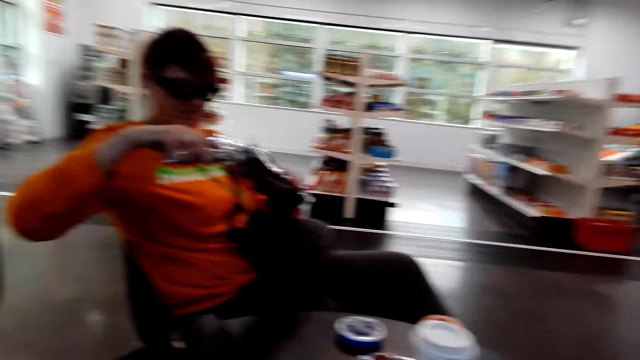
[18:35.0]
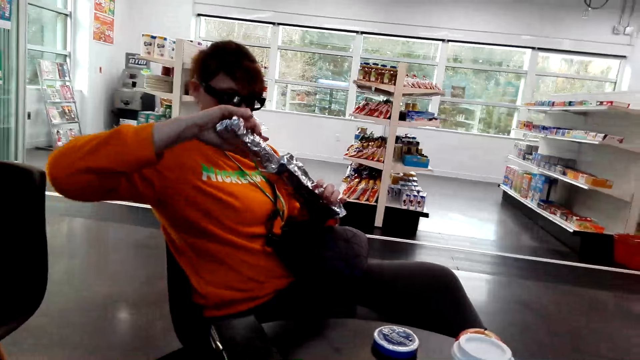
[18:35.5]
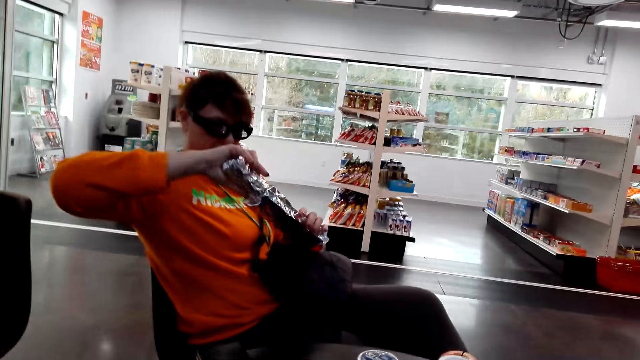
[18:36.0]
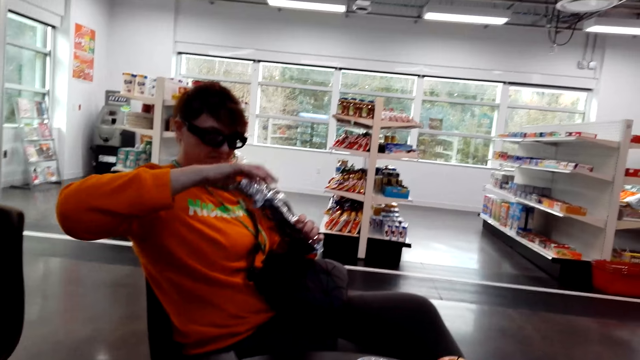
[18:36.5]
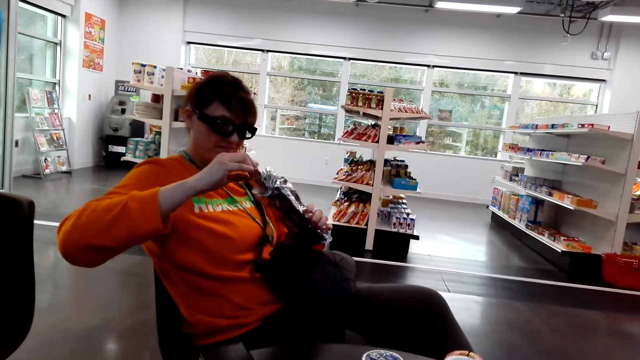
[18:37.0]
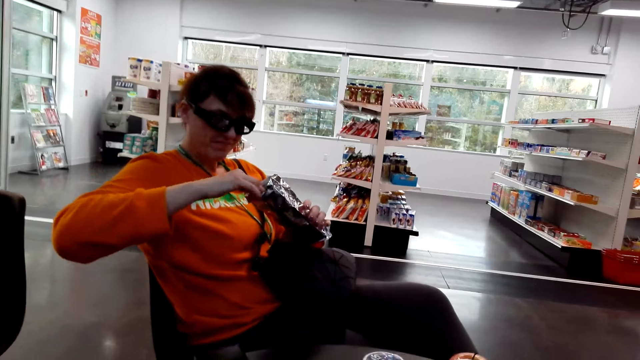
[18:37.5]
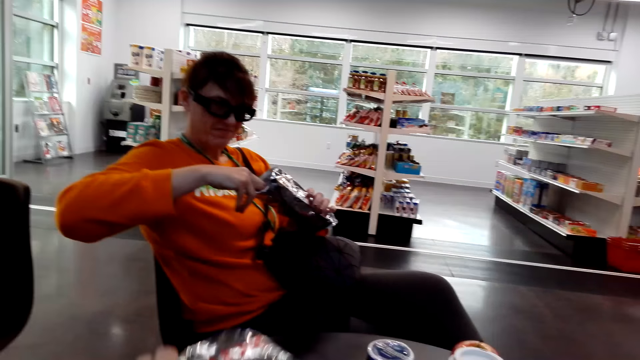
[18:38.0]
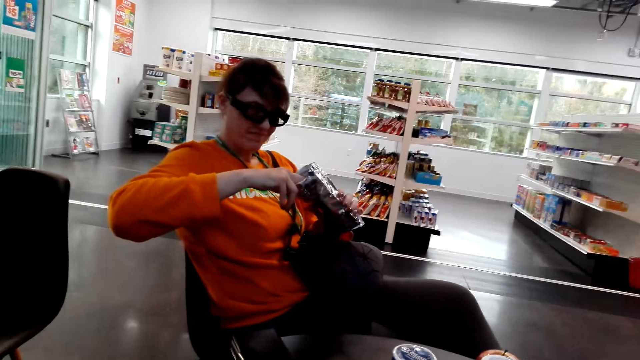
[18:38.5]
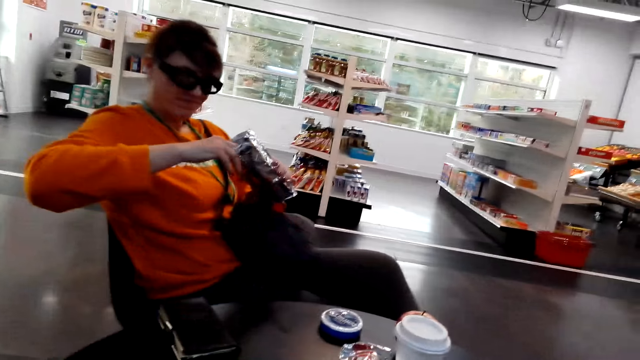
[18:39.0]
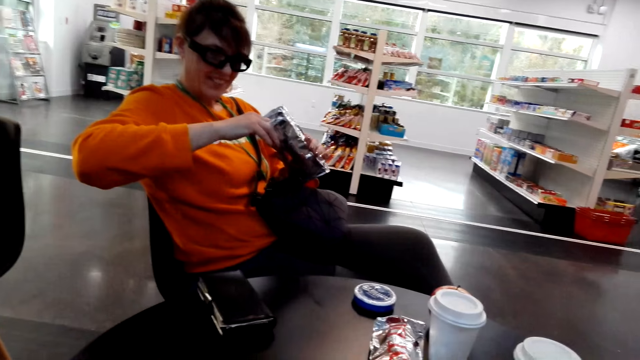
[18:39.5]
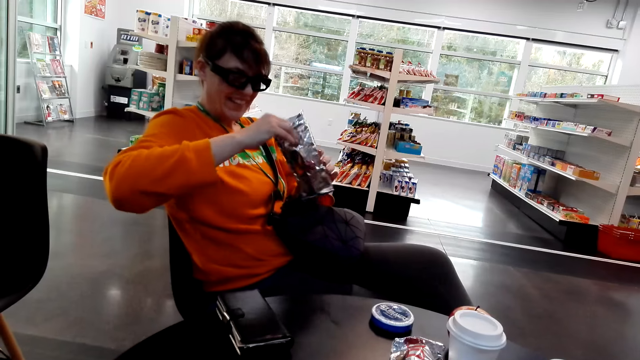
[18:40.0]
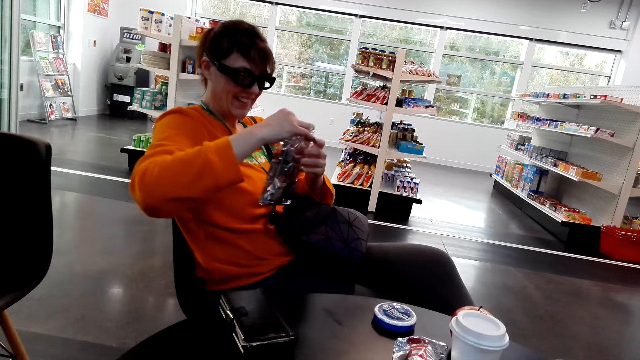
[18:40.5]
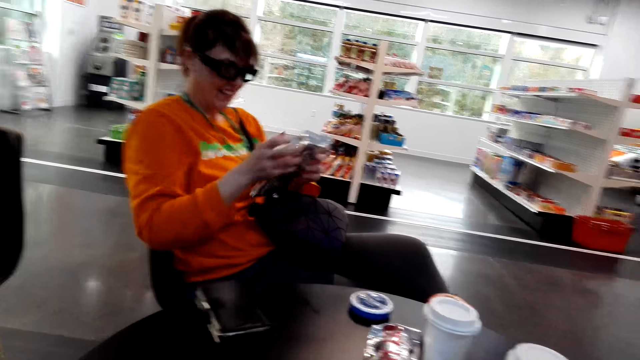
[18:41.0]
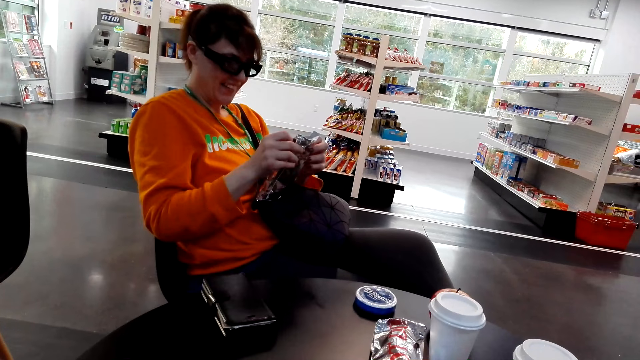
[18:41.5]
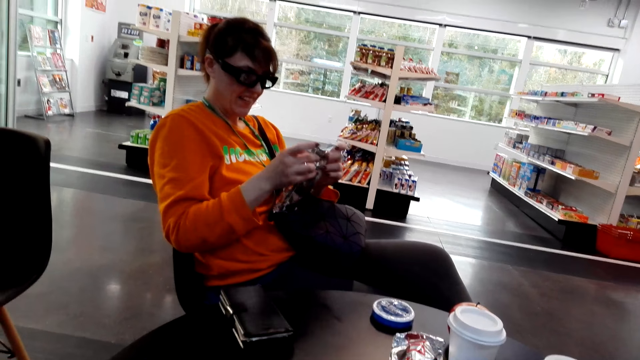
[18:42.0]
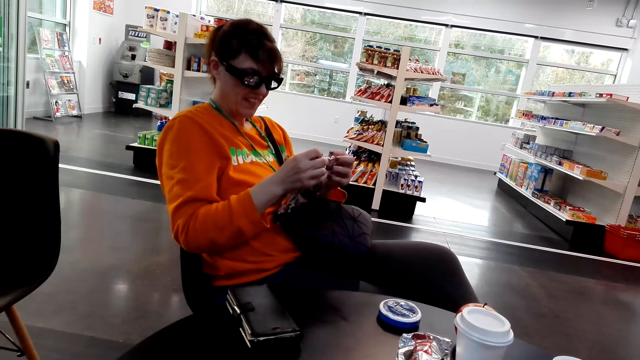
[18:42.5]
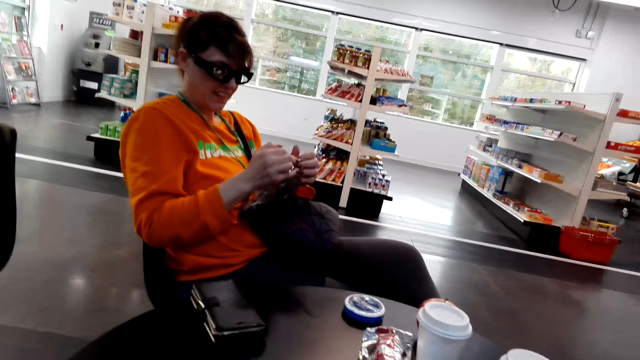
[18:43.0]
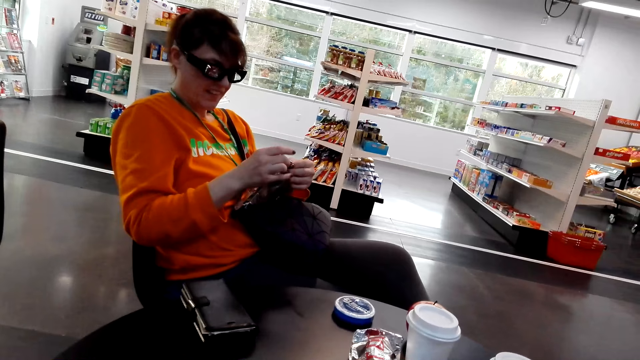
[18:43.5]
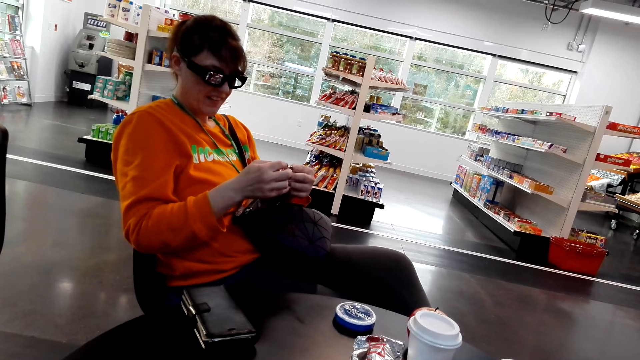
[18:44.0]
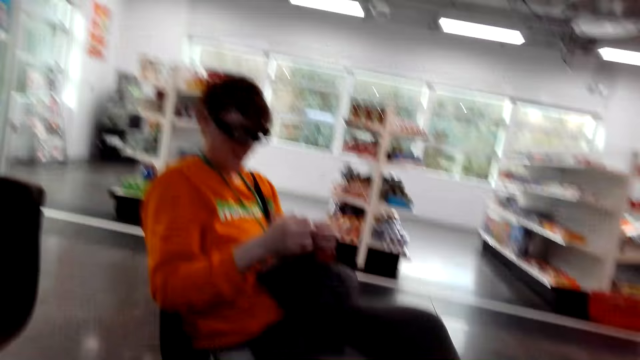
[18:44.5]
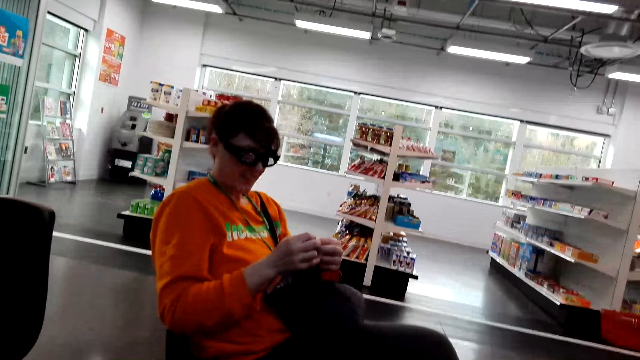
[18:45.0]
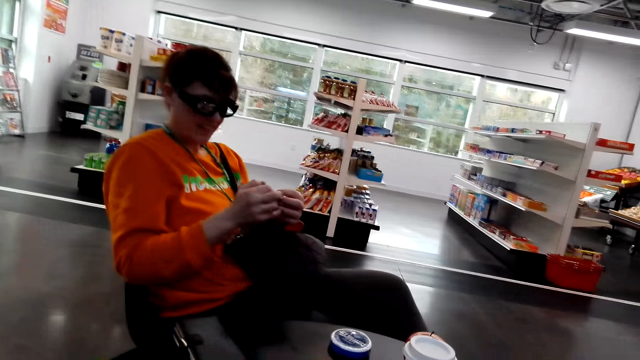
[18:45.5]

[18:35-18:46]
A woman inserts a paper in another paper. The camera wearer interacts with the woman.

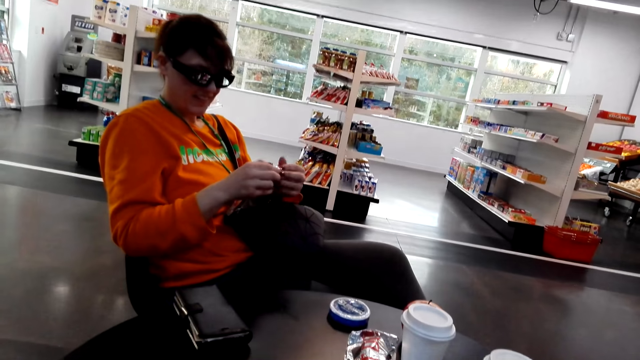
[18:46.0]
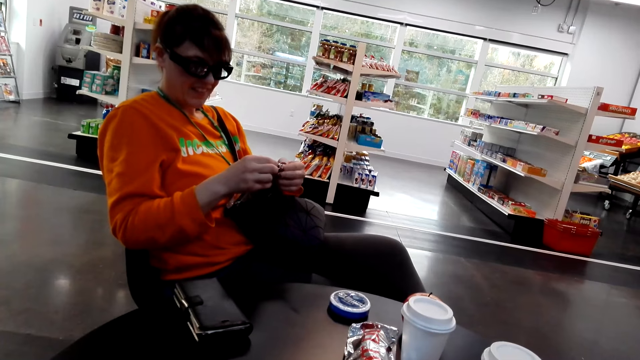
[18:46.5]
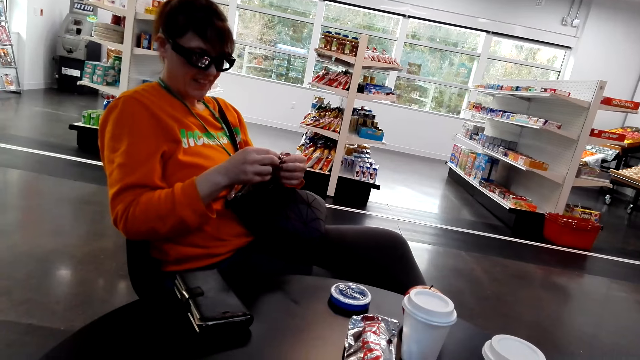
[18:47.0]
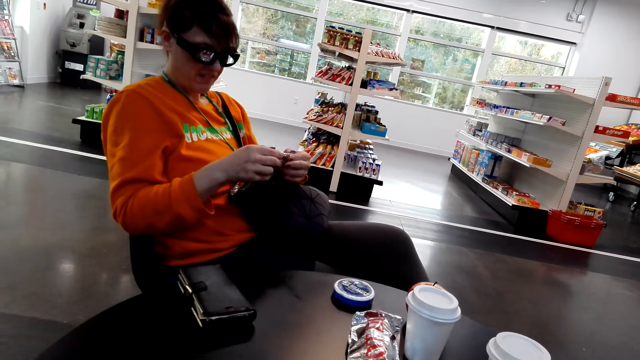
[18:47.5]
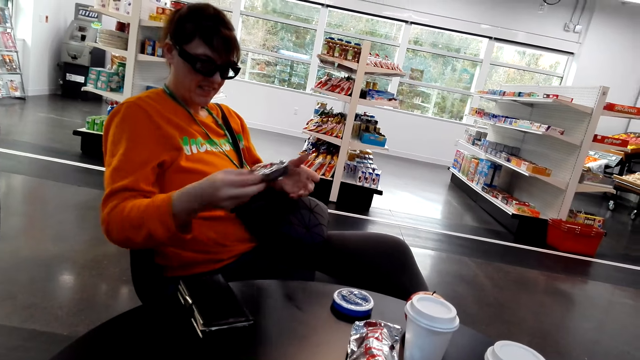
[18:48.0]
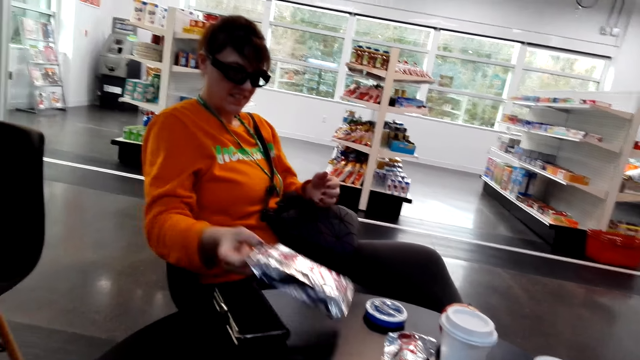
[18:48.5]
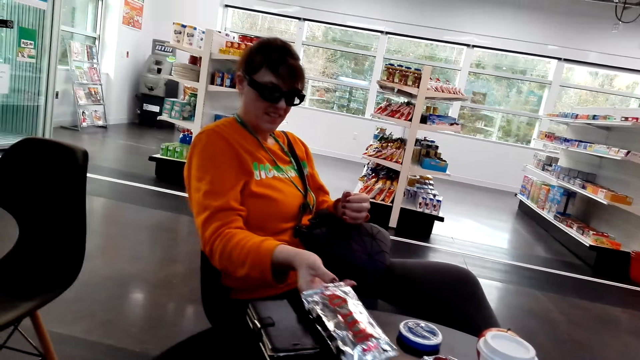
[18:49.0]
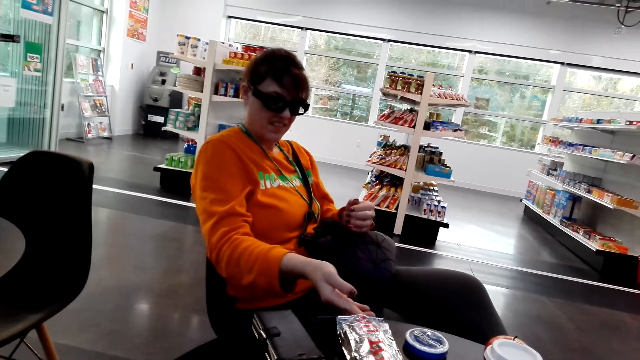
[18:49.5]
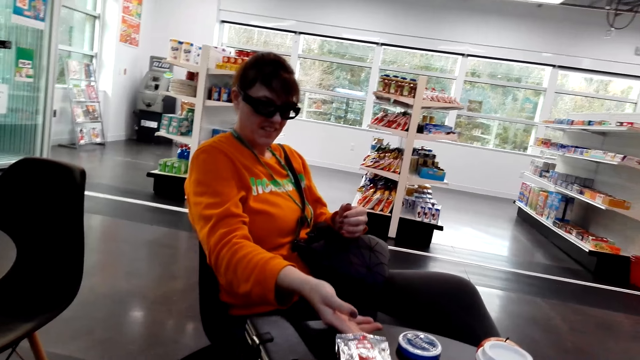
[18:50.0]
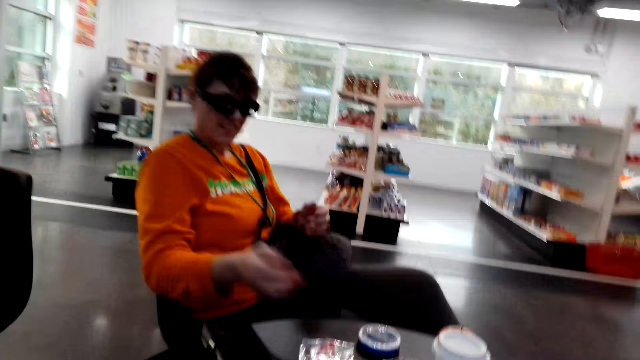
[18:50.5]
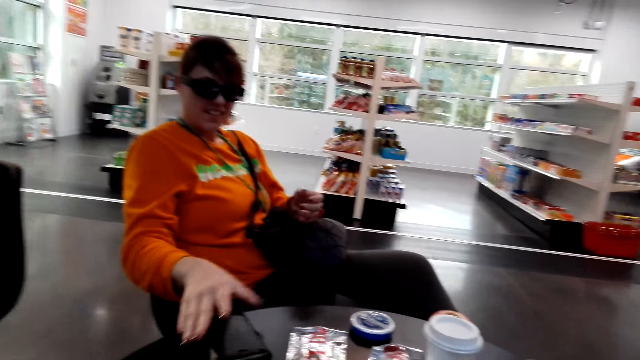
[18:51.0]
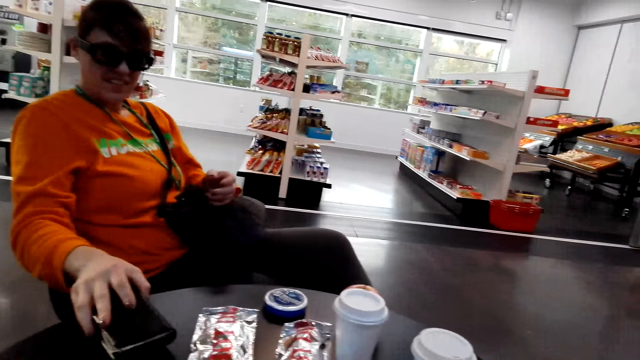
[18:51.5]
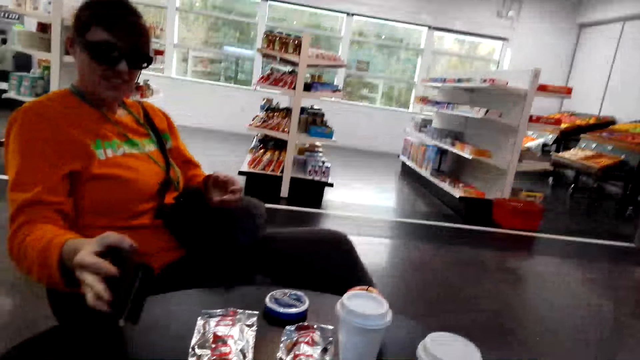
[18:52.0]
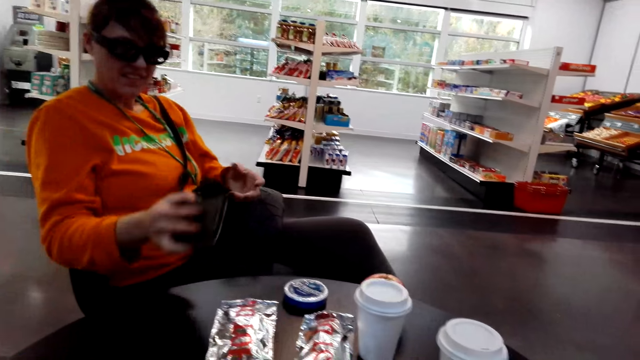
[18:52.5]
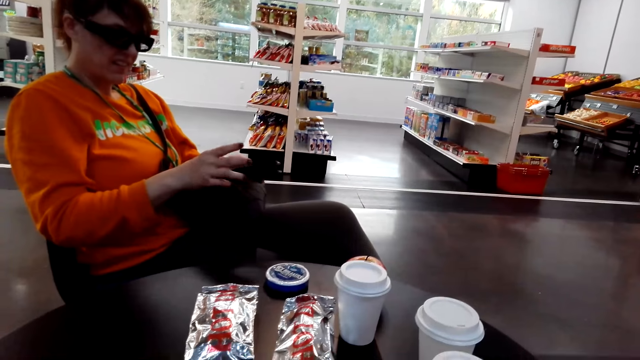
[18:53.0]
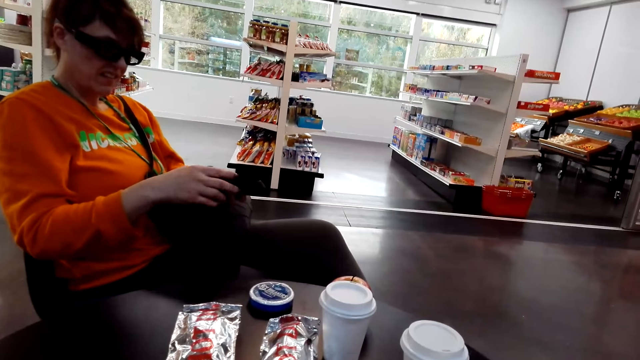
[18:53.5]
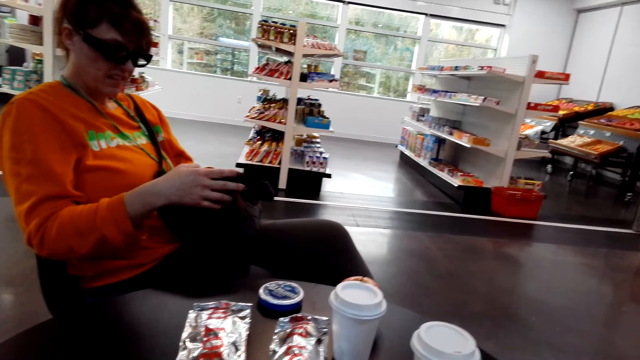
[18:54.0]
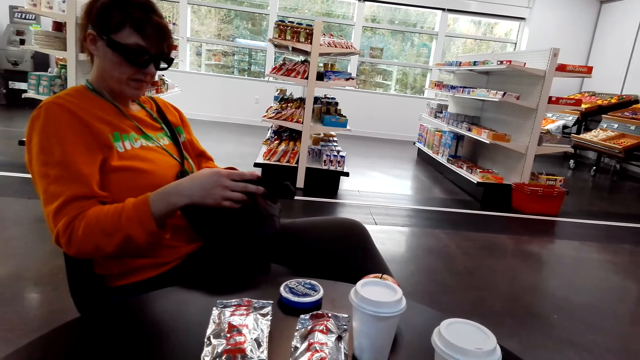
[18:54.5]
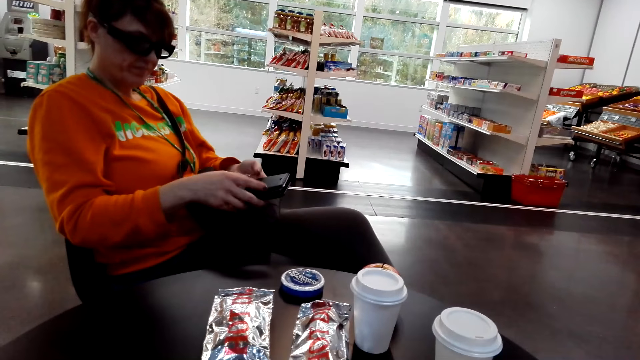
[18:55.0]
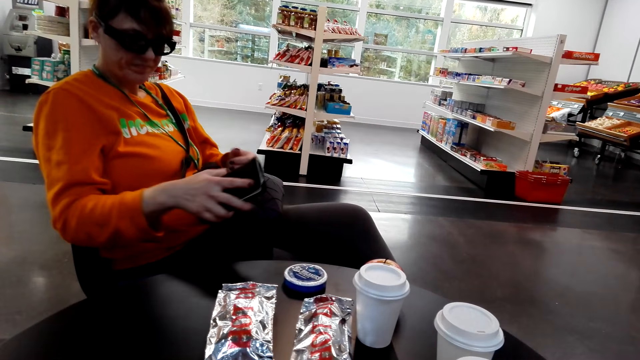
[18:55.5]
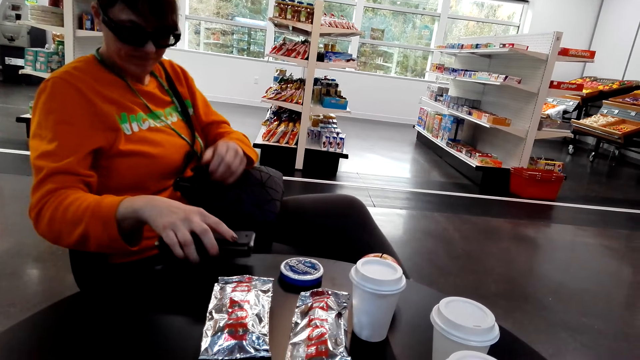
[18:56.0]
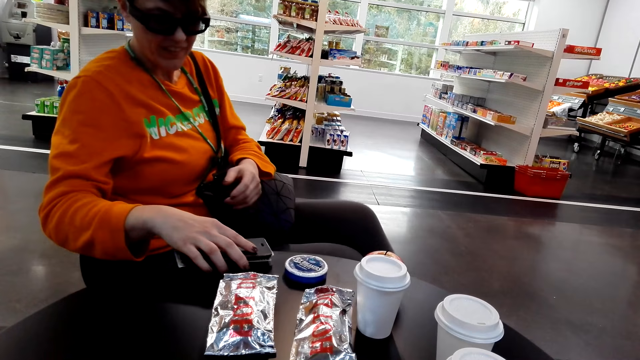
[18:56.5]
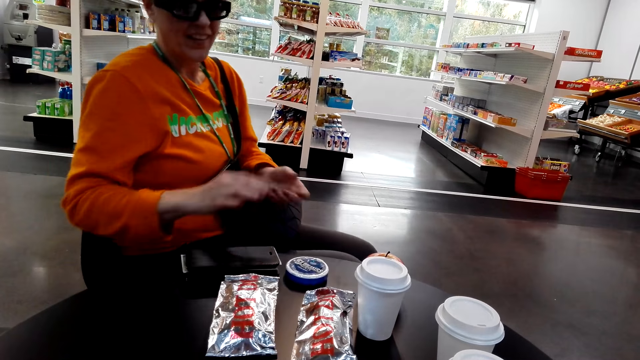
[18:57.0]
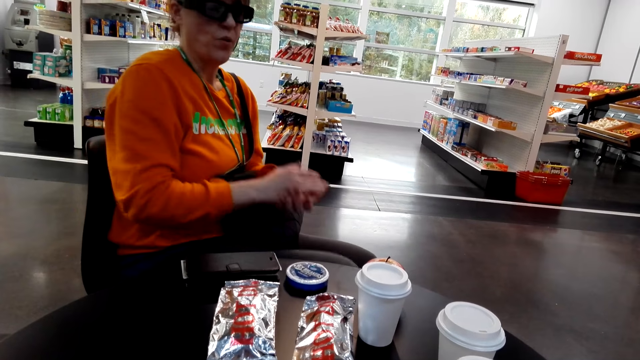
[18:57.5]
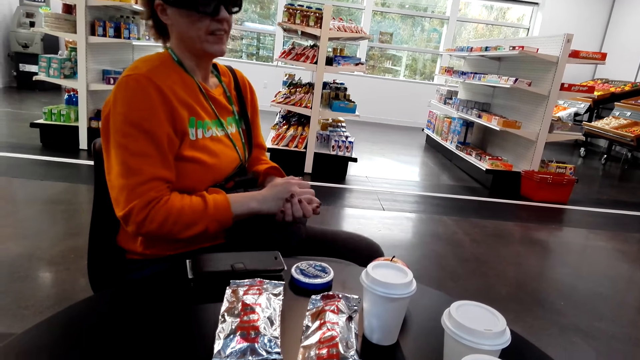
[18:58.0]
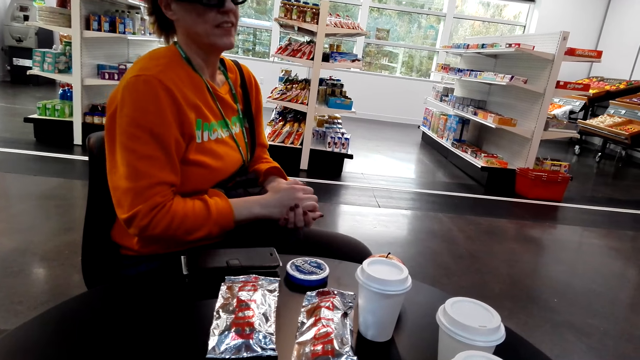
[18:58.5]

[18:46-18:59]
A woman puts paper on the table. The woman picks up the purse from the table. The woman stares at the purse. The woman opens the purse. The woman puts the purse on the table. The woman talks to the camera wearer.
